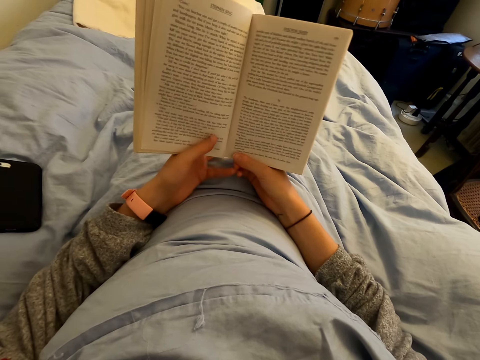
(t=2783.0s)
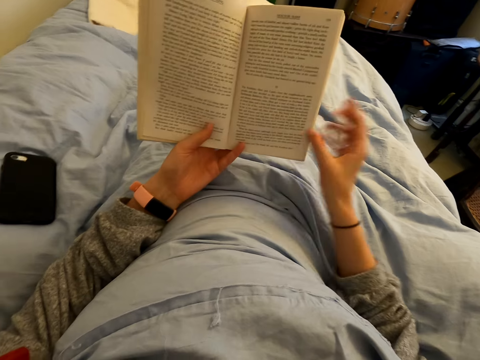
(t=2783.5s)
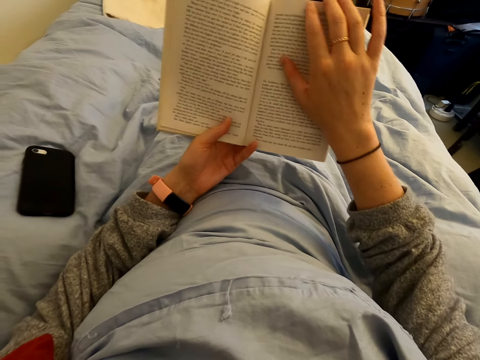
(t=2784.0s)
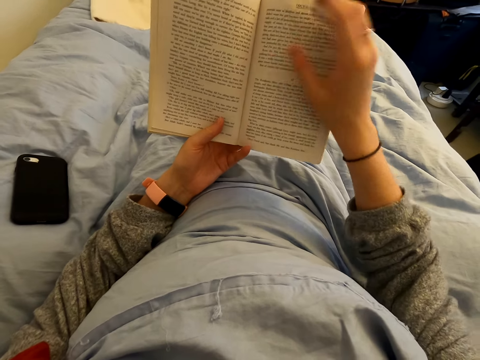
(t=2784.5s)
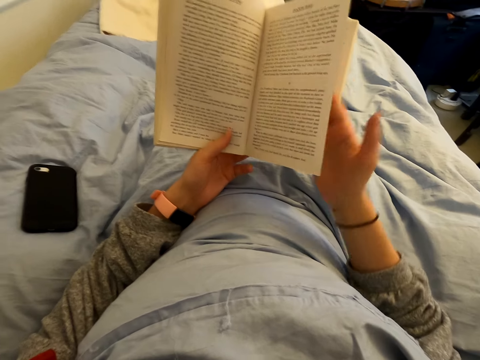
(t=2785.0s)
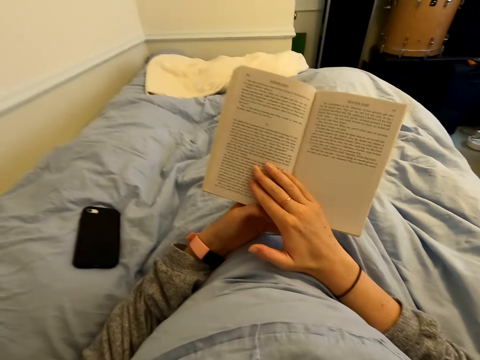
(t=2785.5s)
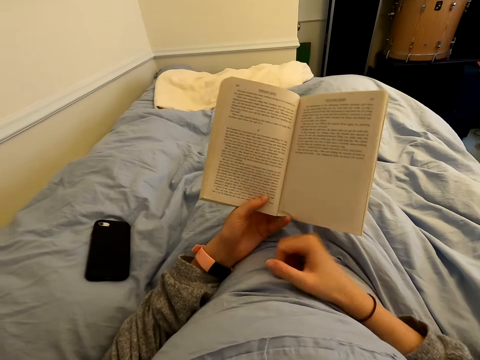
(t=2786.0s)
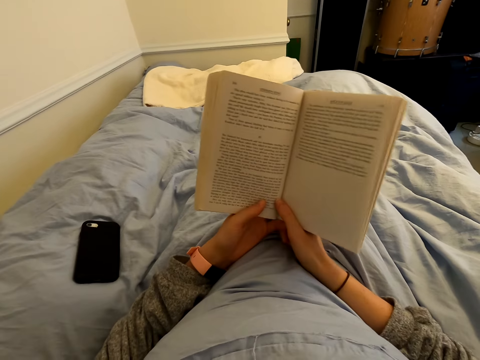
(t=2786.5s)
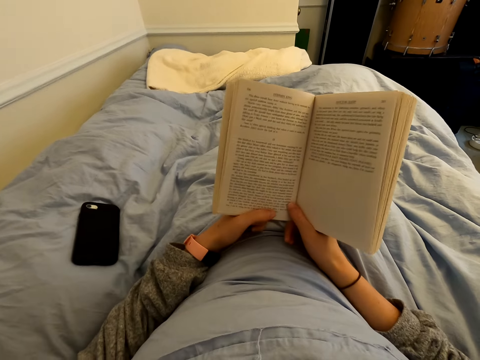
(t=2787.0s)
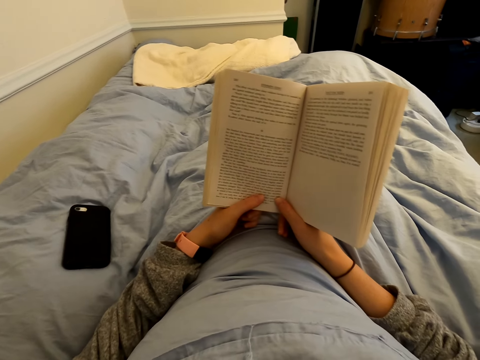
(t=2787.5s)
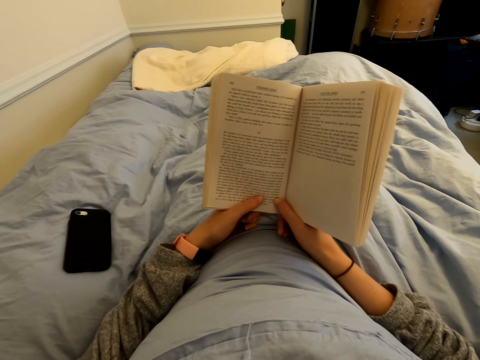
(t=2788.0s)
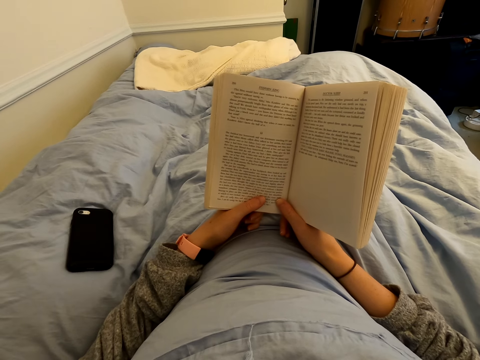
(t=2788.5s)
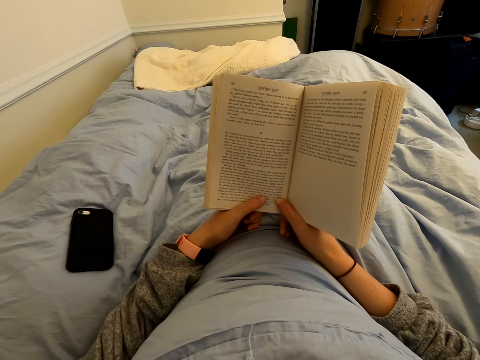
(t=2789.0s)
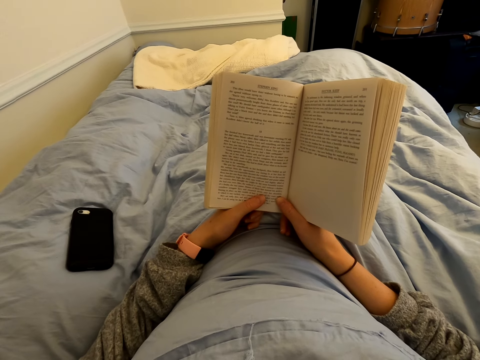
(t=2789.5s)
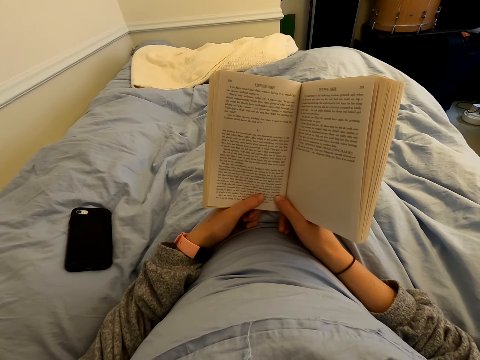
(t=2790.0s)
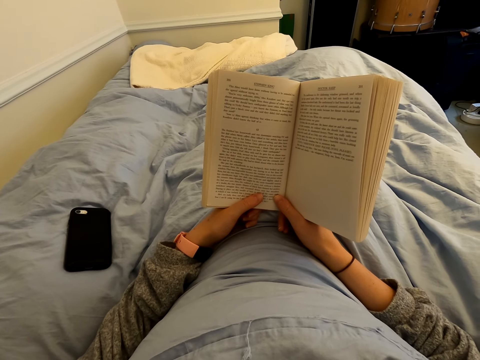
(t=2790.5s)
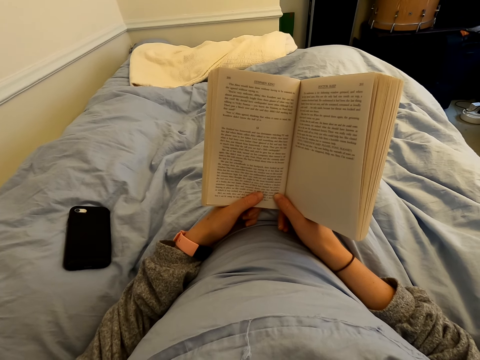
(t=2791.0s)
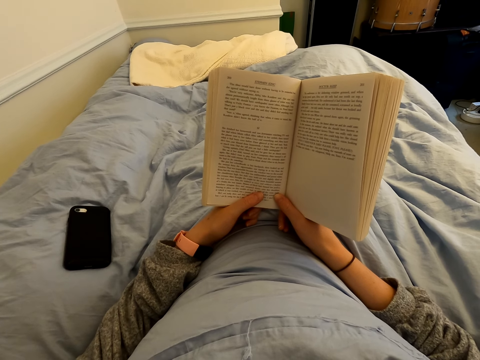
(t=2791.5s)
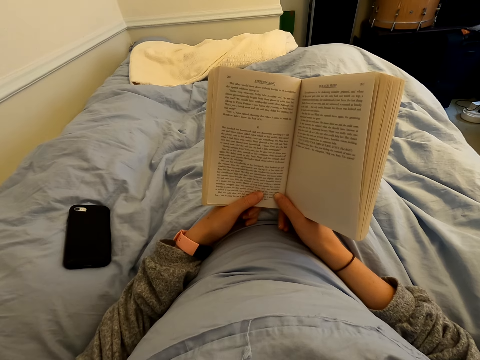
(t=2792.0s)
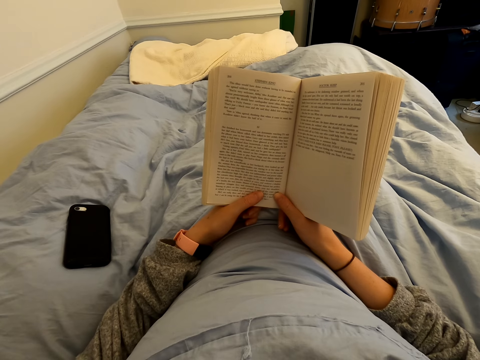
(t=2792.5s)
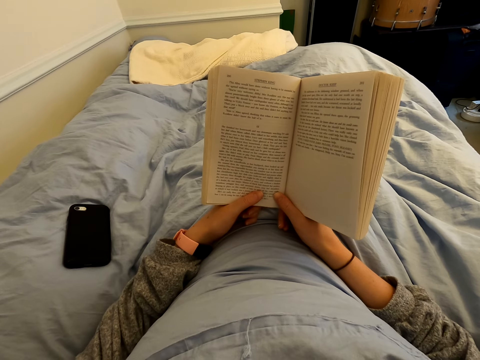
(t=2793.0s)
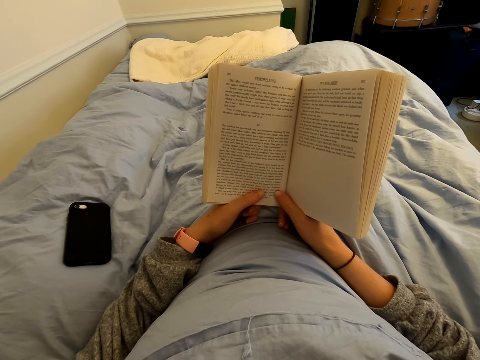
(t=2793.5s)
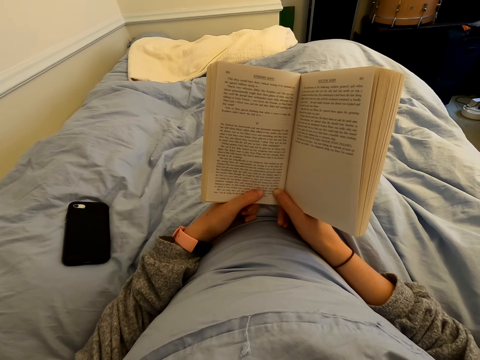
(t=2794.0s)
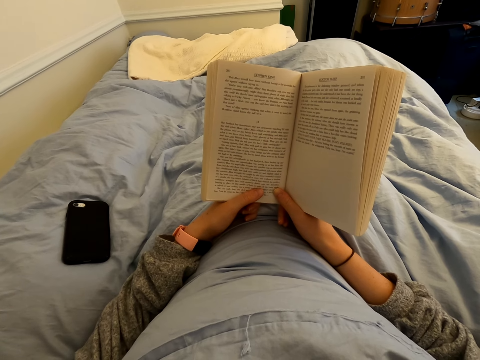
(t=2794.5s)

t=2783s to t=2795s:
The camera wearer flips a page of the book. They read the book.

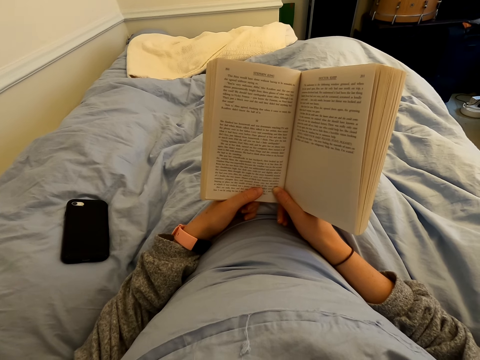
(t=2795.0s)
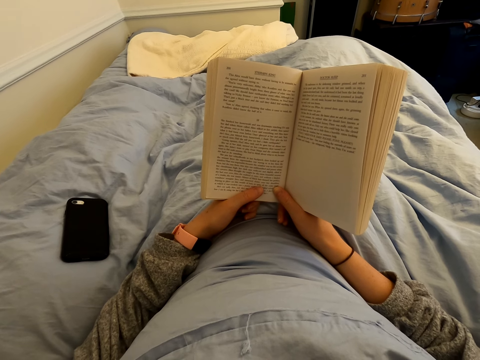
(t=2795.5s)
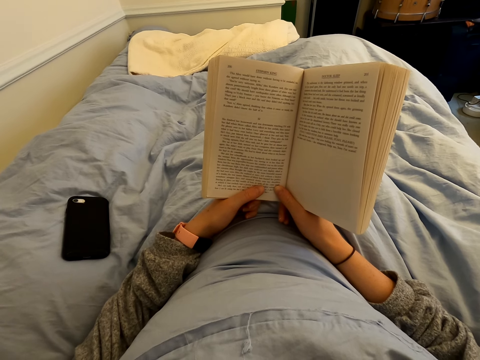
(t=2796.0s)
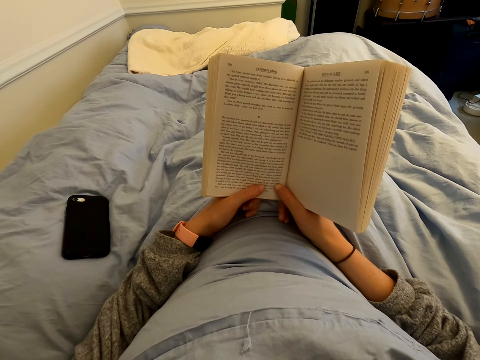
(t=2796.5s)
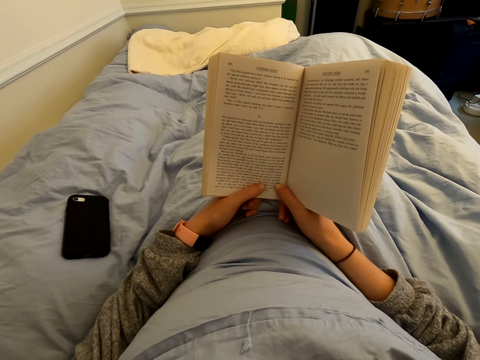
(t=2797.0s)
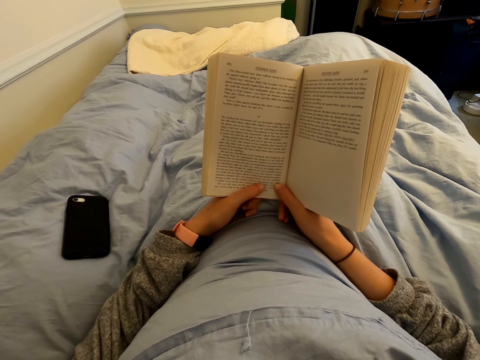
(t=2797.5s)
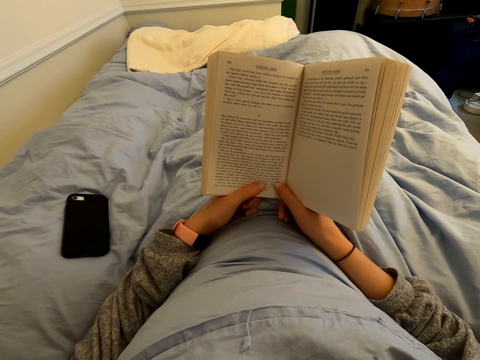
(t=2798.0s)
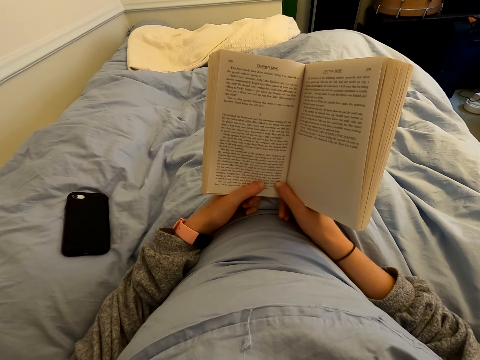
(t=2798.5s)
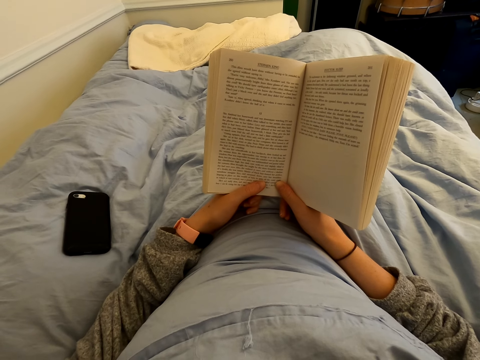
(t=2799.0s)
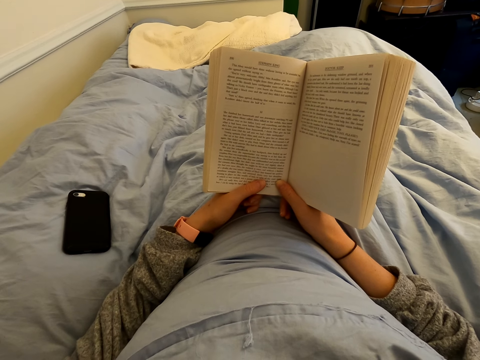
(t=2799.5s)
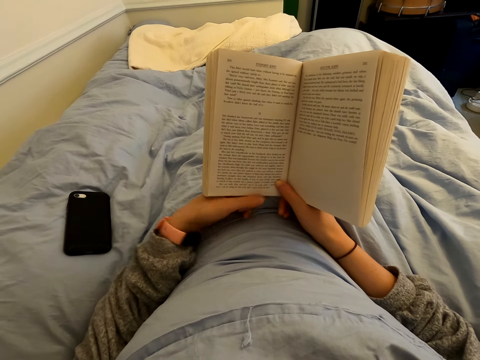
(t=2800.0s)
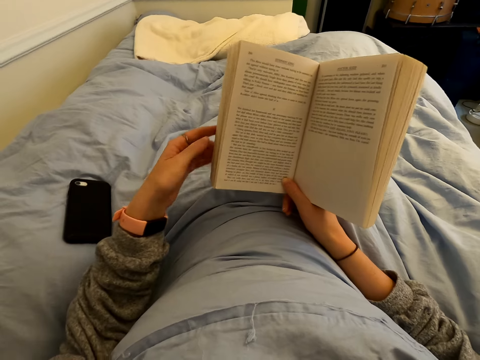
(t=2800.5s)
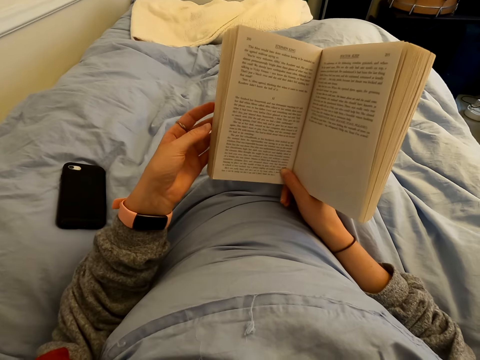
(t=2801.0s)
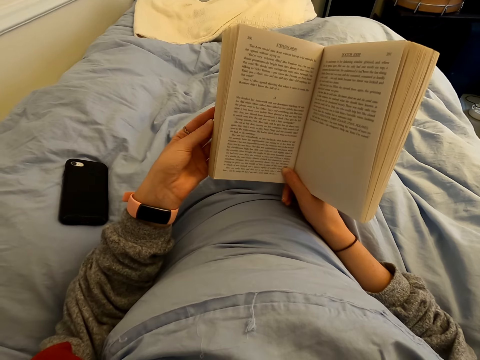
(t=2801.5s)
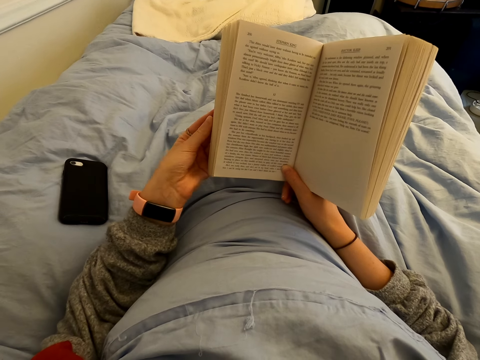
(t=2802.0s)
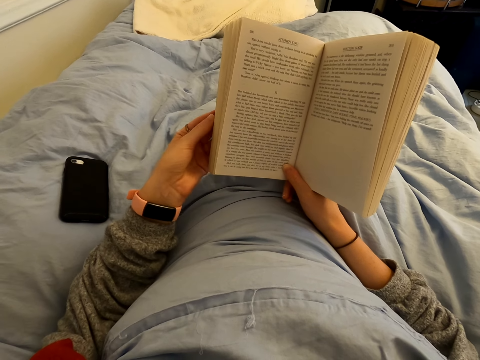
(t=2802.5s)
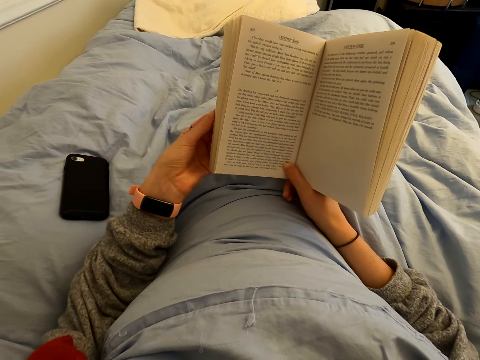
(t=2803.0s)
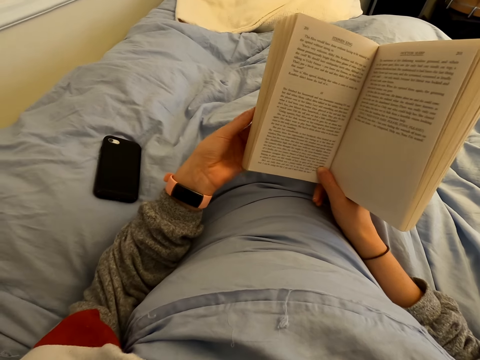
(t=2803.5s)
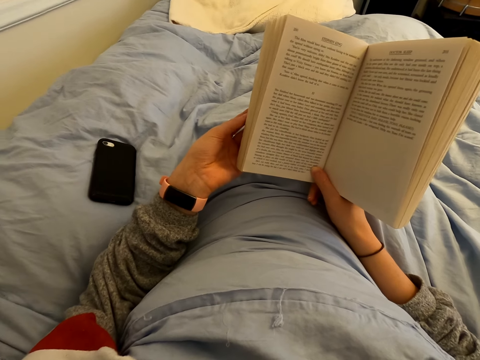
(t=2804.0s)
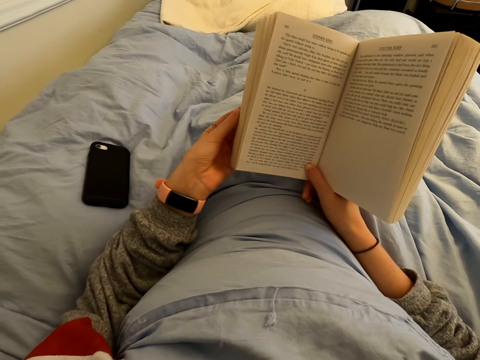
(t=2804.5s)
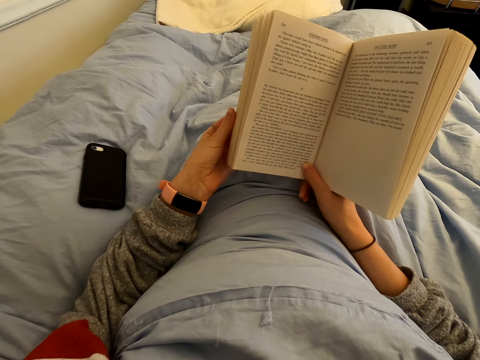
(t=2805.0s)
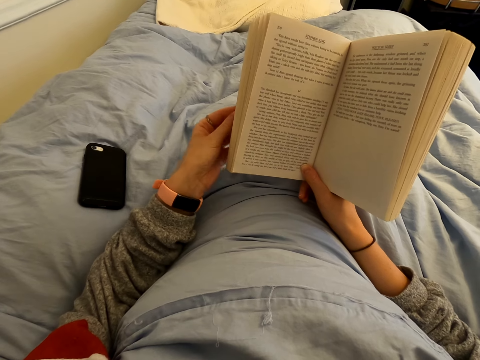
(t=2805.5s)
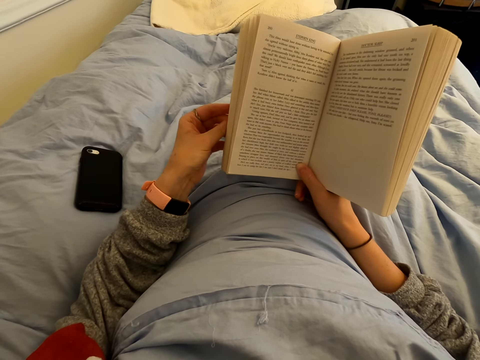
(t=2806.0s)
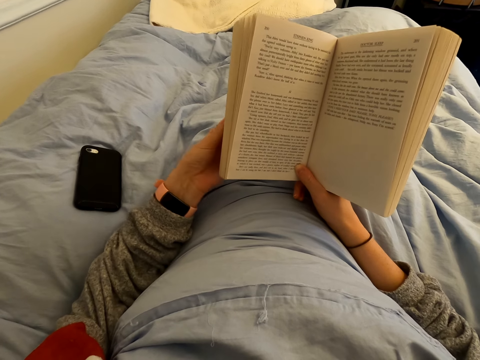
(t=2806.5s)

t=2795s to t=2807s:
The camera wearer holds the book.
